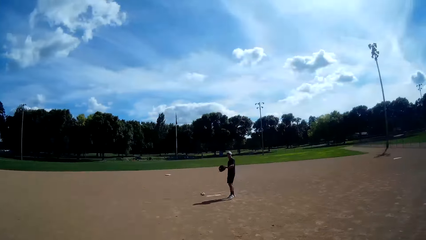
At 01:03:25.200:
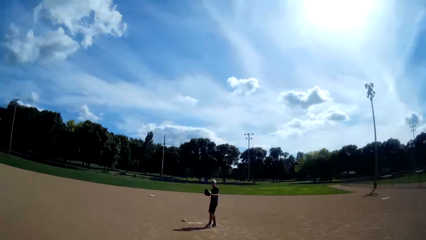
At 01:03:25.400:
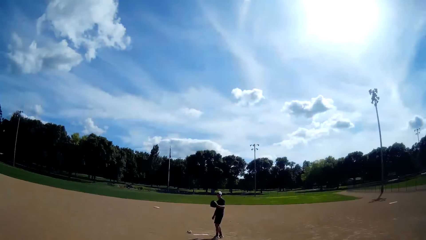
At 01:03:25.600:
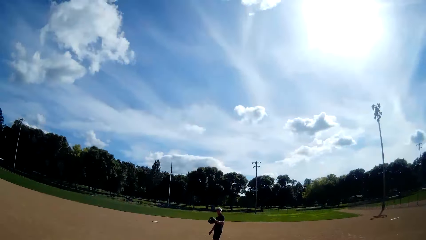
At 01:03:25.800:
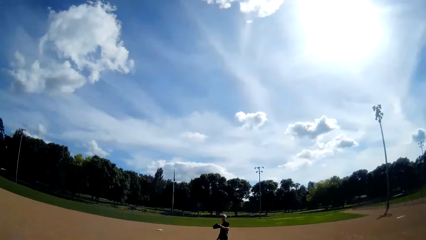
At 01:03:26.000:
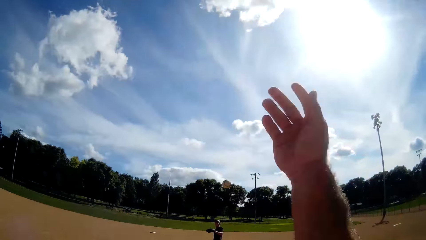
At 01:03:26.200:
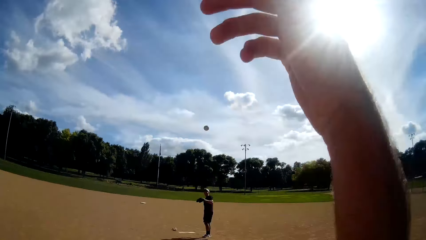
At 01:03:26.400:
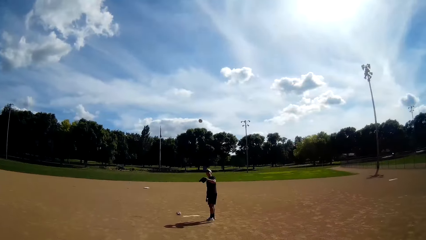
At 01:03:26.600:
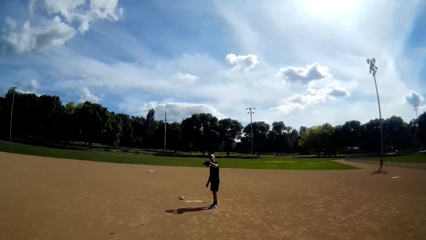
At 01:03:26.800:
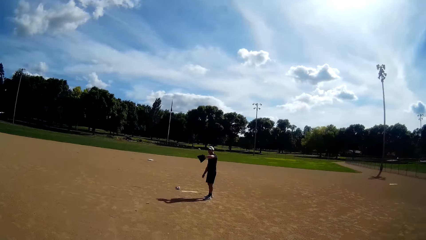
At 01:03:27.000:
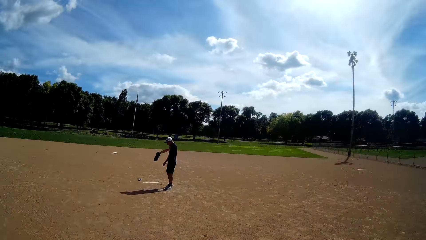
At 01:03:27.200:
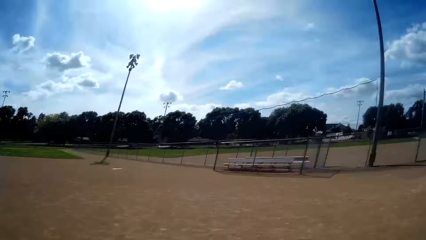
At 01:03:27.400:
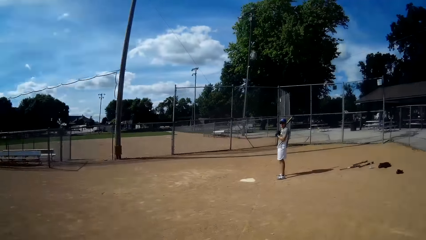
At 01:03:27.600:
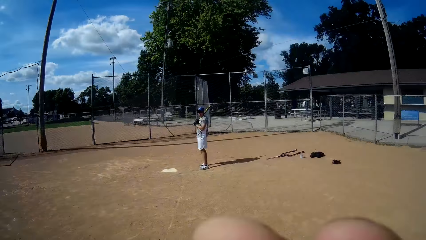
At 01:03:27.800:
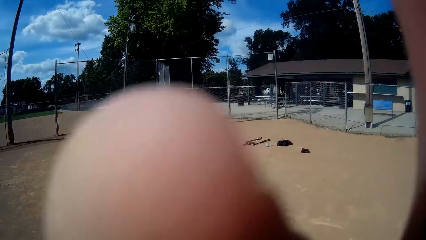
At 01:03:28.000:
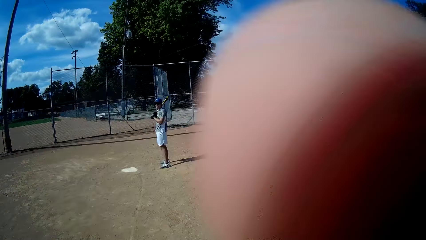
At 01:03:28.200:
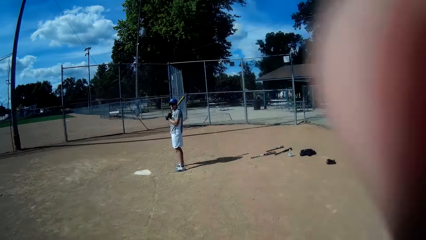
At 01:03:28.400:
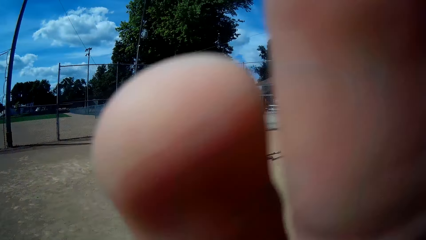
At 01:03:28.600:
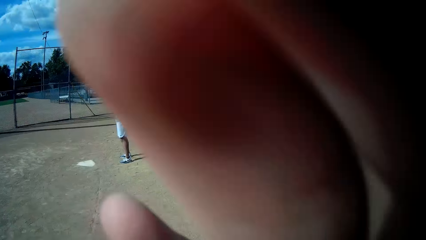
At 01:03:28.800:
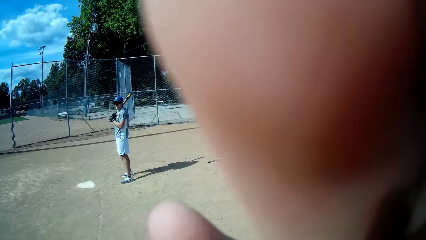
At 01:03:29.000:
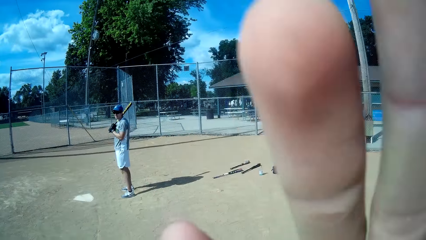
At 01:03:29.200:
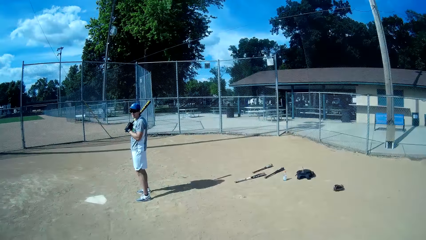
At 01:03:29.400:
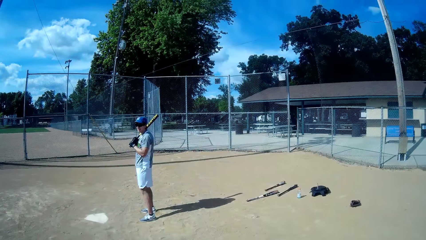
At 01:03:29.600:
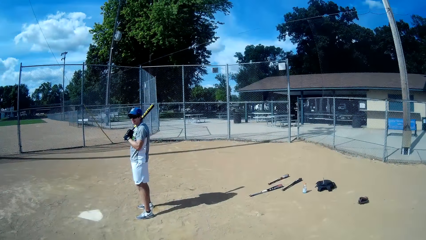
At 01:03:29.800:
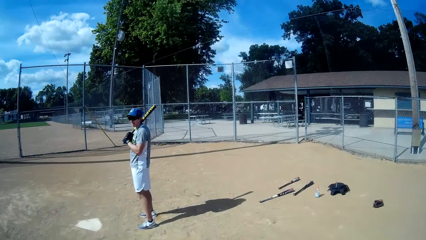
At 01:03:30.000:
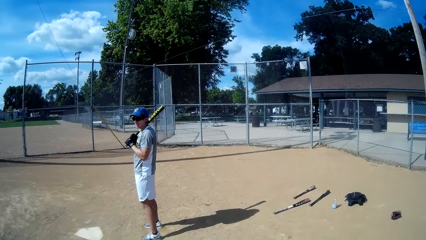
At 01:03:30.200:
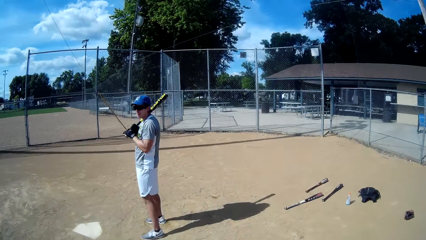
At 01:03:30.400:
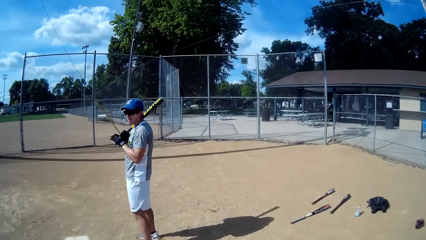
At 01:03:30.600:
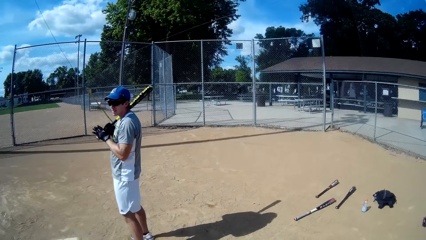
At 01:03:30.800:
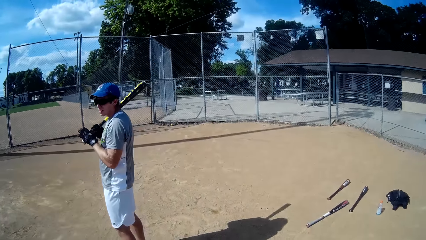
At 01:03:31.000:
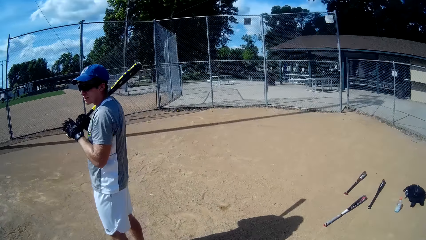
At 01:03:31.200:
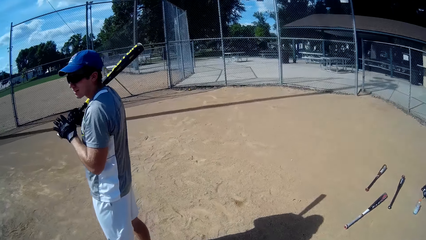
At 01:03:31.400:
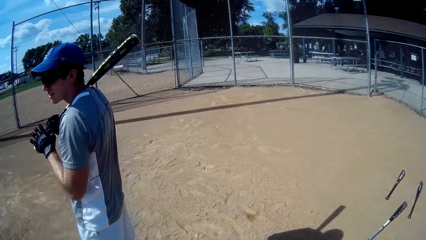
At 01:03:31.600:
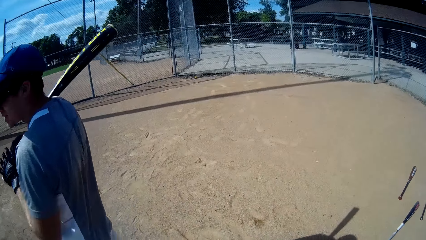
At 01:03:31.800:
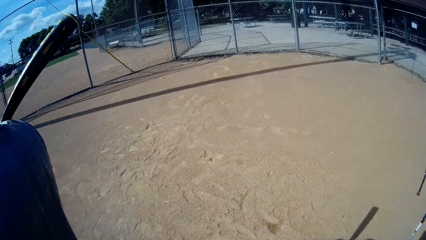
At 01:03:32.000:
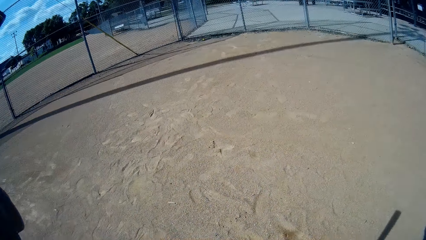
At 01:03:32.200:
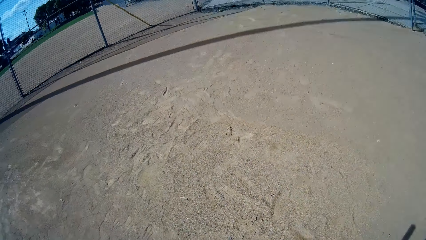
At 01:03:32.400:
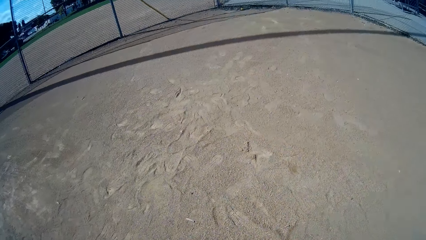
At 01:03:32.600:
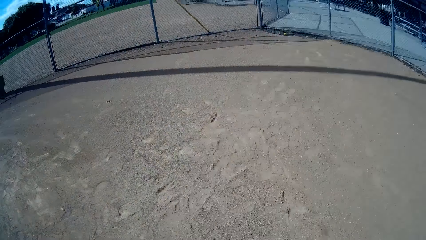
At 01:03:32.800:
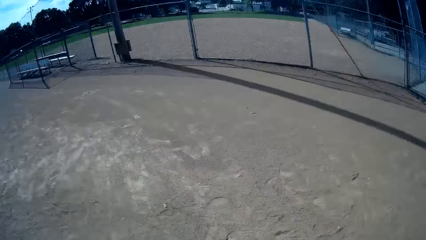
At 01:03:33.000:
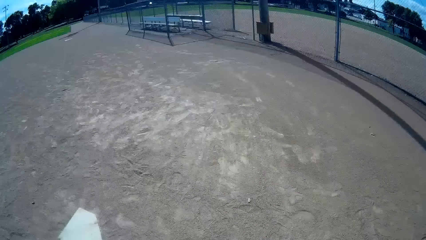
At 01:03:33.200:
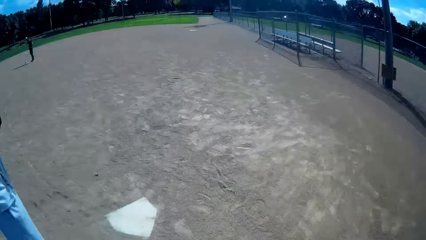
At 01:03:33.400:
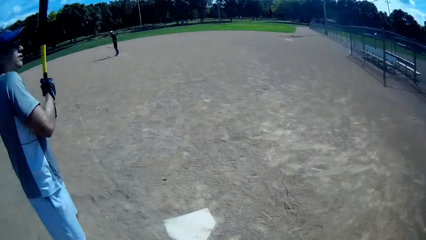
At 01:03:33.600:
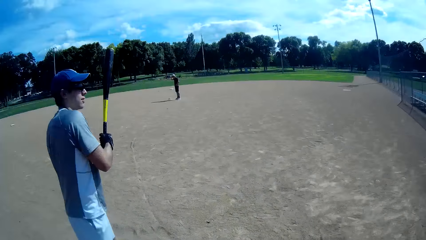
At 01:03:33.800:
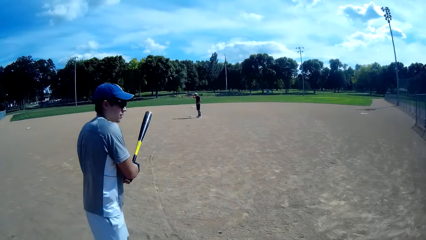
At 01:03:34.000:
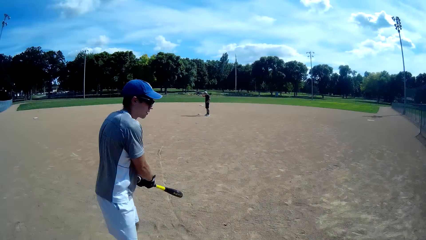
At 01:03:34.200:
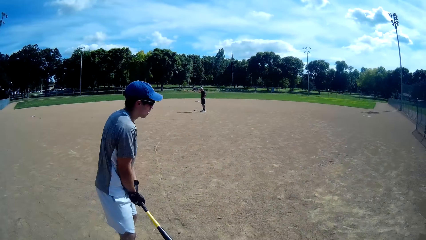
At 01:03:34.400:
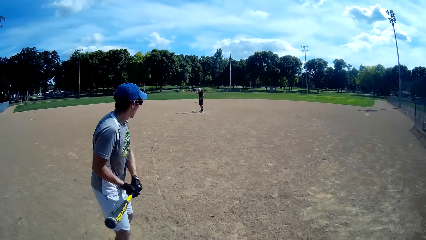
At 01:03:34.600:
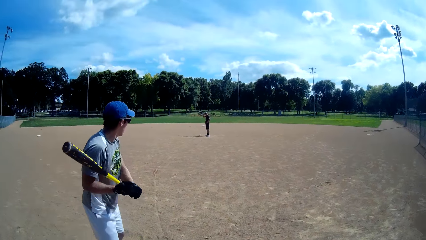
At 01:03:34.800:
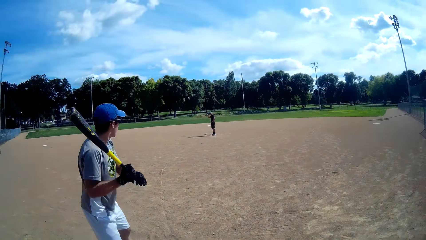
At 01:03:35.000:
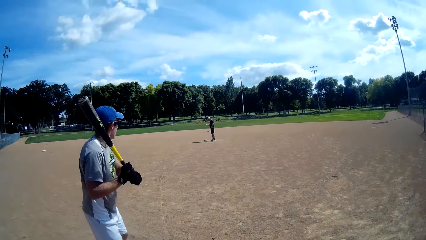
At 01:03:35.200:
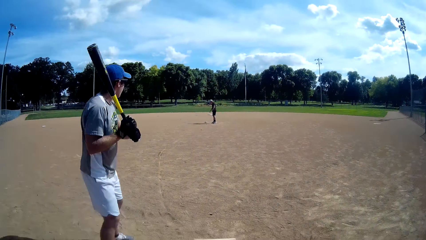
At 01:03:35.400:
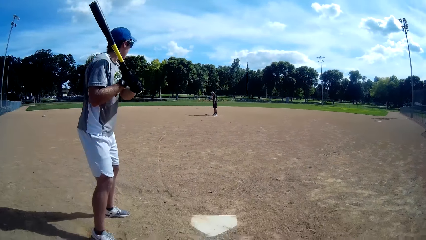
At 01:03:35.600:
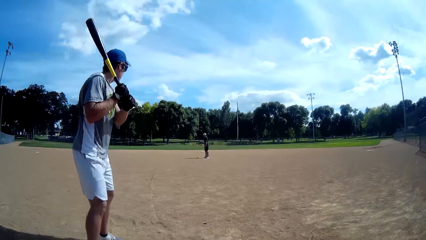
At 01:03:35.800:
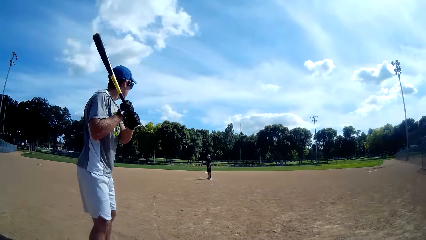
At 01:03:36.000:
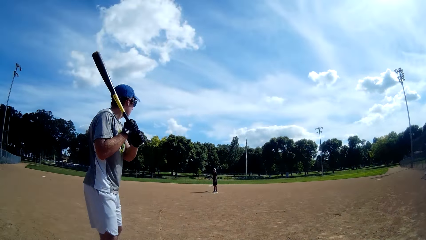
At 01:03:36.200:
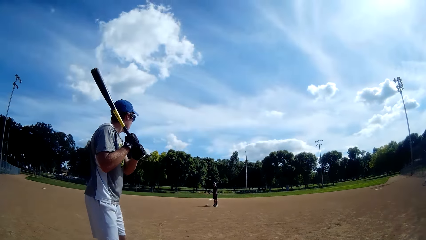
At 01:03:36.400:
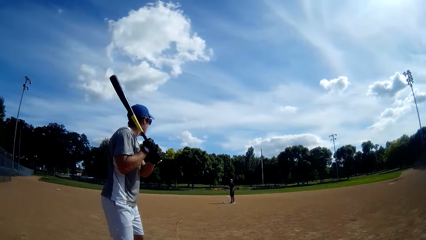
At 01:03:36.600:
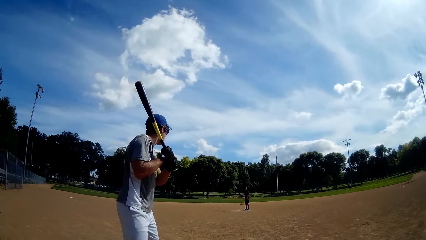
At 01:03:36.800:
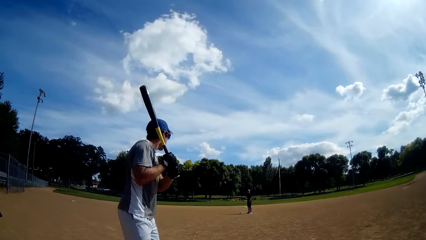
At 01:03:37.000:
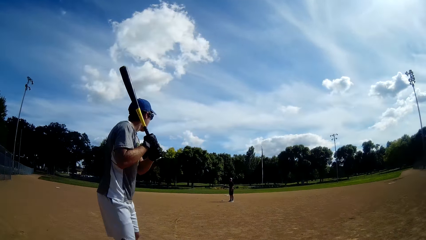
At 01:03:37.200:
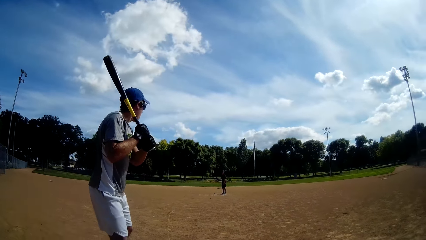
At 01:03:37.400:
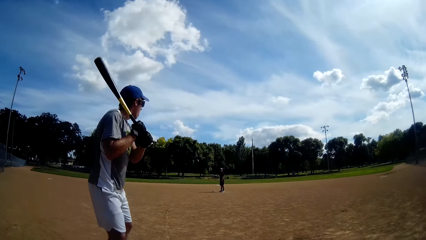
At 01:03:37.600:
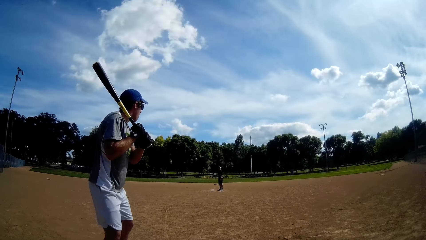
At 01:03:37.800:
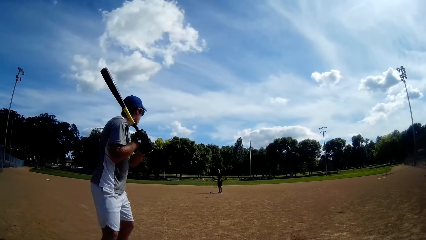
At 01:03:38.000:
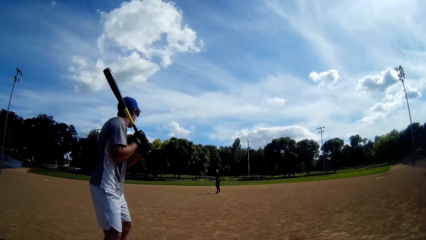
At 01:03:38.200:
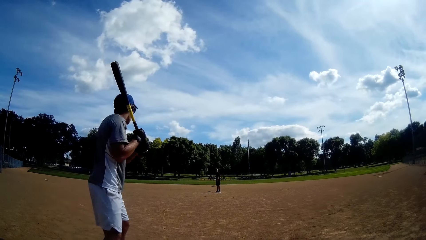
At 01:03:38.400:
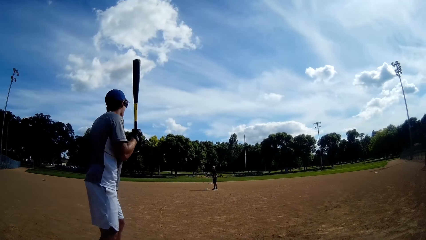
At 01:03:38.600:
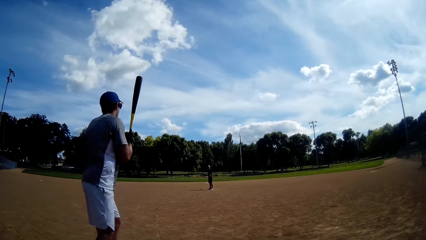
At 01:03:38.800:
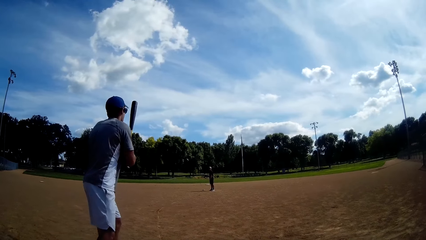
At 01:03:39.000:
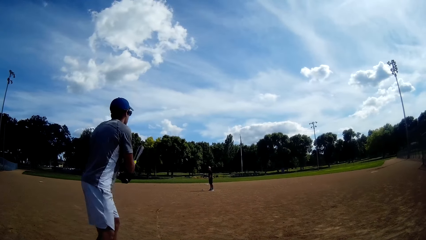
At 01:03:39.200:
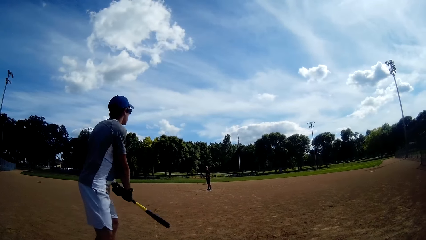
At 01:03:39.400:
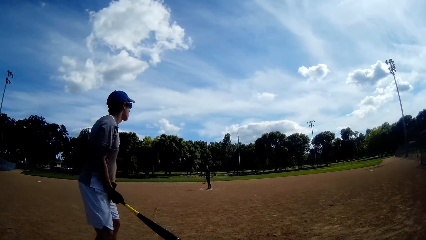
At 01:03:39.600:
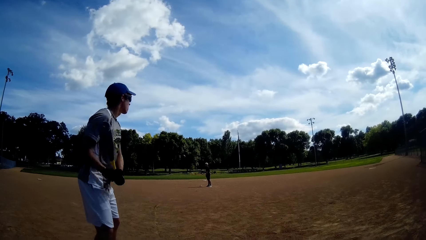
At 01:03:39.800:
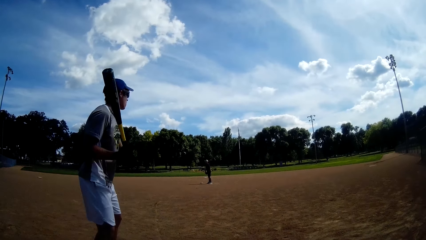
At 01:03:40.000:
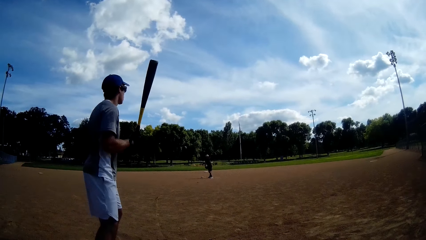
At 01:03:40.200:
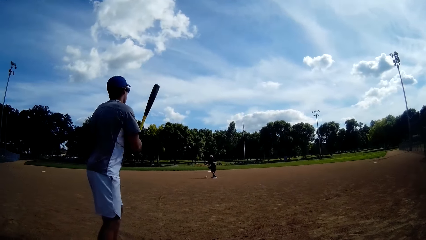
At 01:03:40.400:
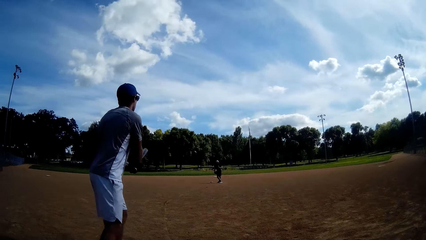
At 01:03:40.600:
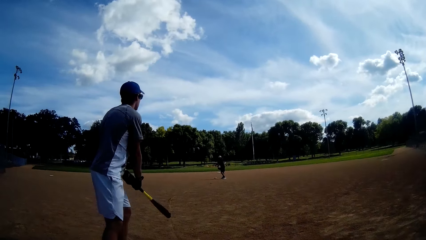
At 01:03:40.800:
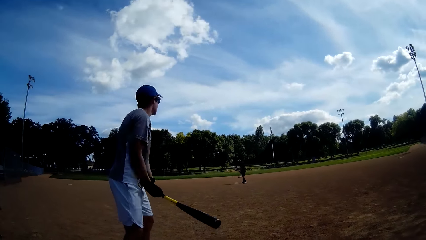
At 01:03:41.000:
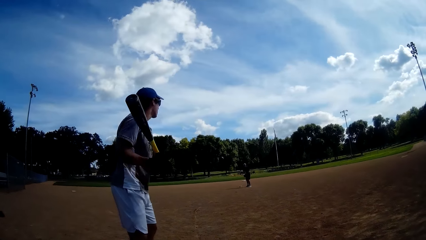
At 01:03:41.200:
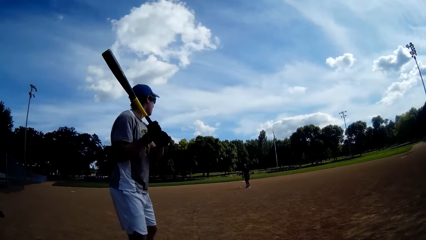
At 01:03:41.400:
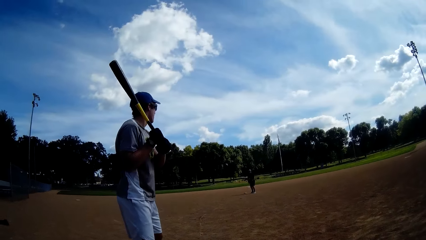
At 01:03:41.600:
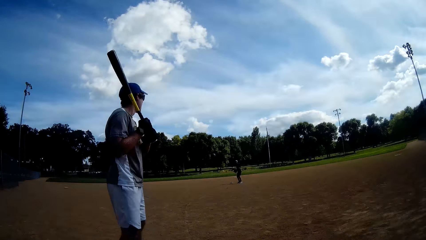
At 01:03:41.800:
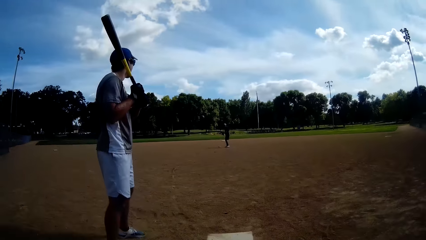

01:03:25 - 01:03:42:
The camera wearer throws the baseball to a man. The man catches the baseball with a baseball glove. The camera wearer holds the camera. Another man stands on the field. The camera wearer withdraws his hand from the camera. He walks toward the other man. The other man lifts the baseball bat. The first man stands on the field. The other man rotates the baseball bat.
